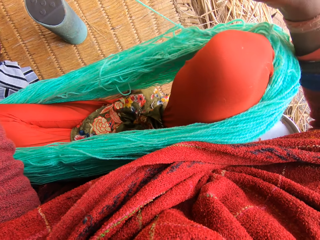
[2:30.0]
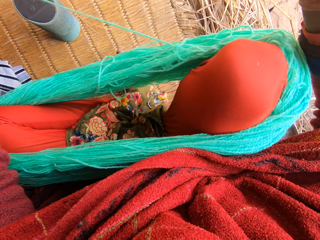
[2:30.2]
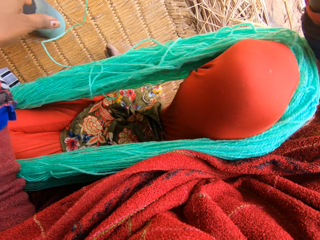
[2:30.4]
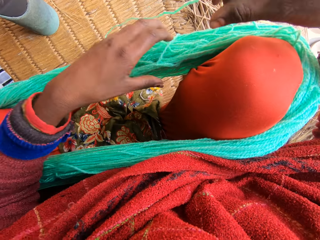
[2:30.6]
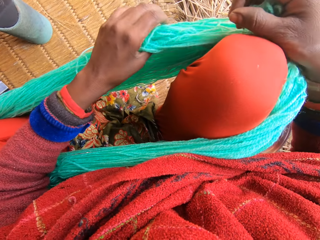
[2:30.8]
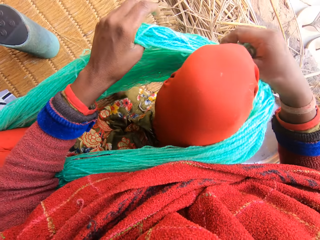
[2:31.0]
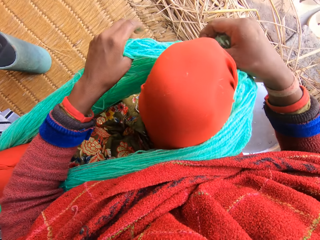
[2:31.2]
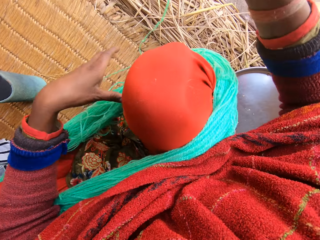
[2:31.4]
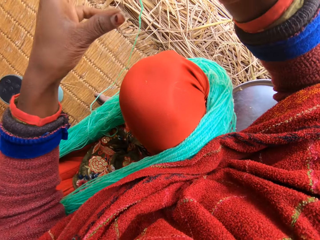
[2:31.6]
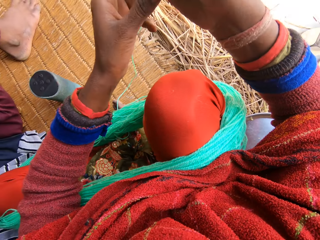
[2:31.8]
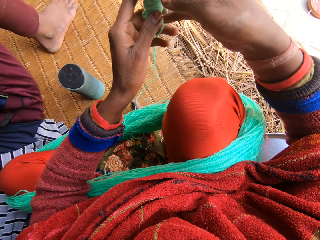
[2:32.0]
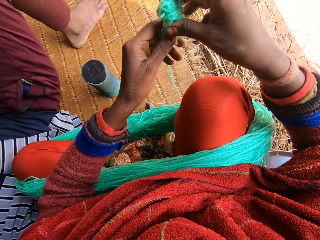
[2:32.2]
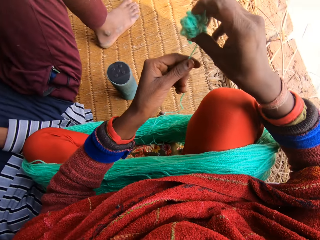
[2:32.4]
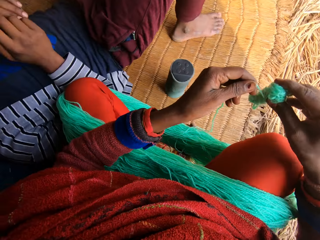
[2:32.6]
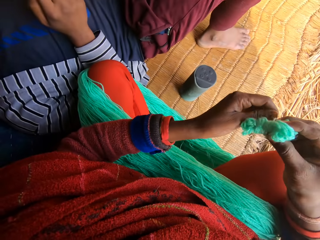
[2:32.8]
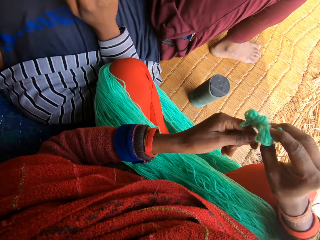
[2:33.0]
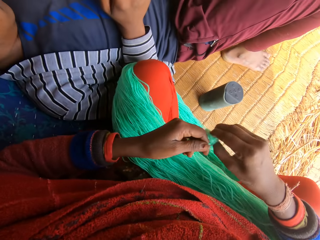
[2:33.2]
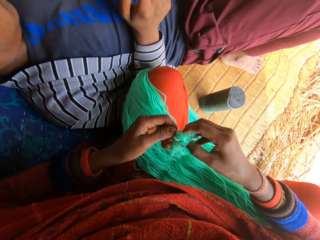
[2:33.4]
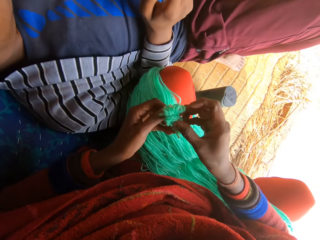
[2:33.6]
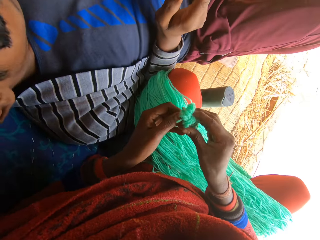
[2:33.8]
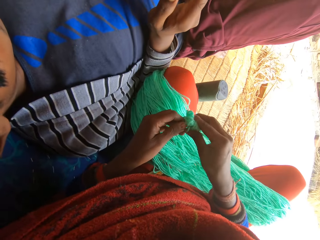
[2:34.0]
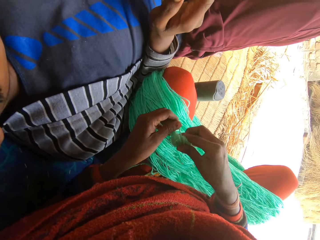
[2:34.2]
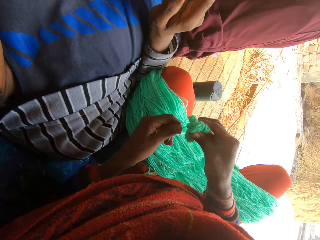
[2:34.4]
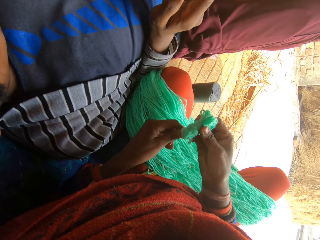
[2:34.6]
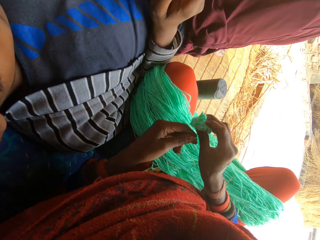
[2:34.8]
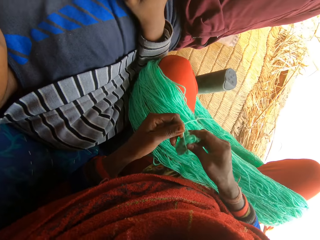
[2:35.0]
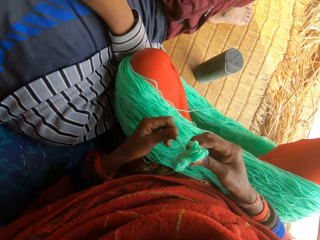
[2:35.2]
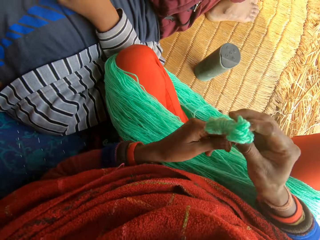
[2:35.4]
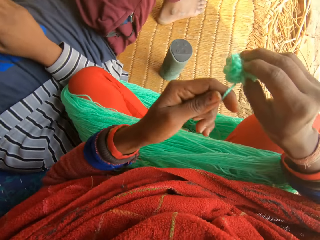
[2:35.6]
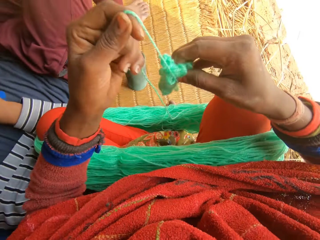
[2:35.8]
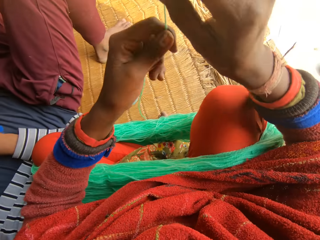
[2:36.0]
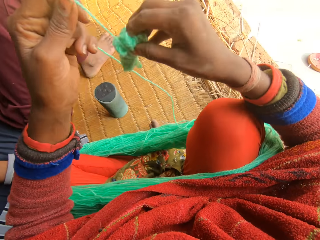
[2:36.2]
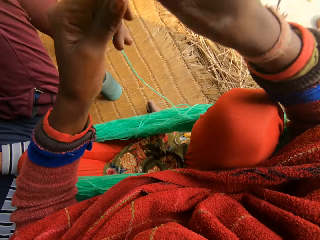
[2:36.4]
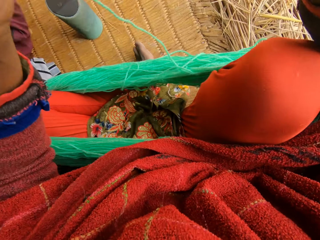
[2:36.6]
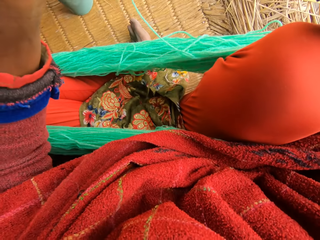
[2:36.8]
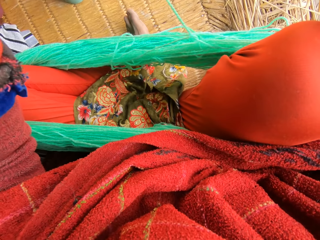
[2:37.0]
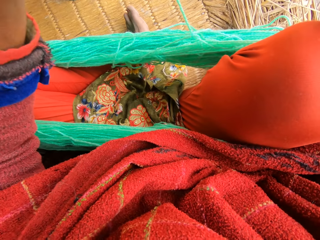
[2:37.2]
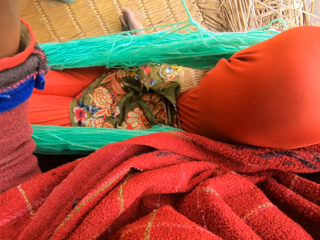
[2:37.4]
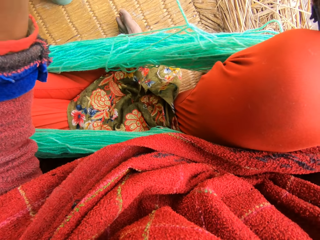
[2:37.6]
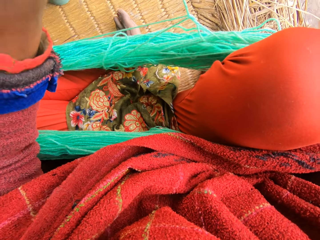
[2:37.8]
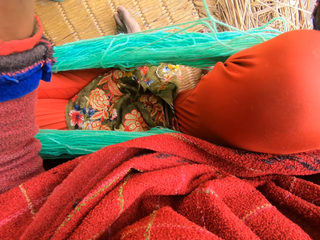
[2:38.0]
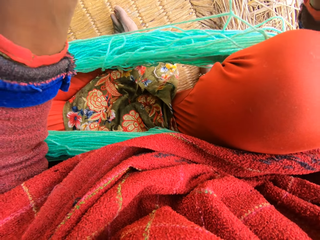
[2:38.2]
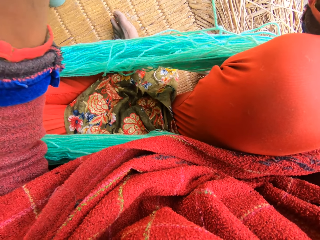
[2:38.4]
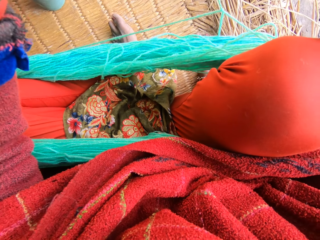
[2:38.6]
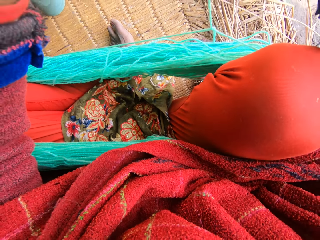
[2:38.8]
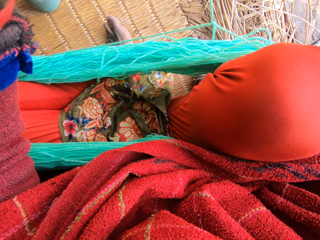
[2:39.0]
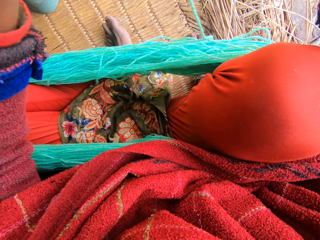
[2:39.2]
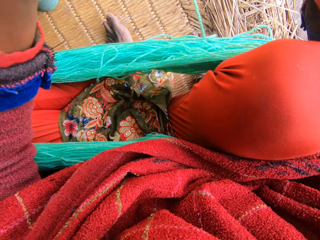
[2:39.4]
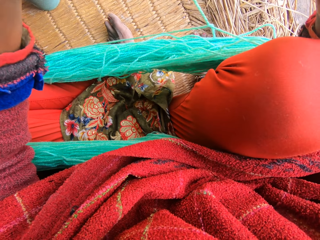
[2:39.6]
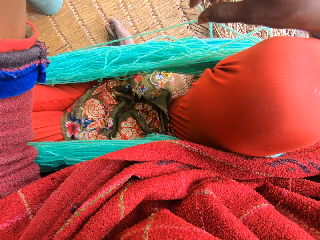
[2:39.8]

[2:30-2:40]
The camera wearer folds the yarn. They reel the wool.

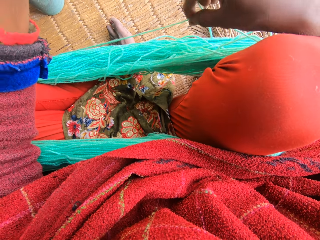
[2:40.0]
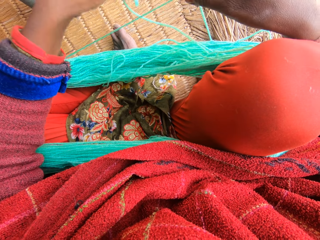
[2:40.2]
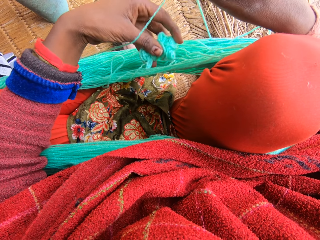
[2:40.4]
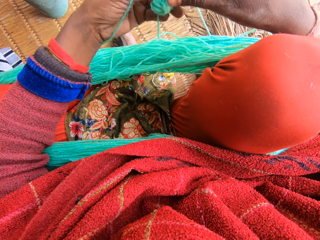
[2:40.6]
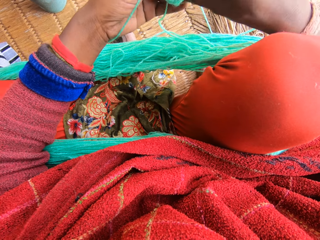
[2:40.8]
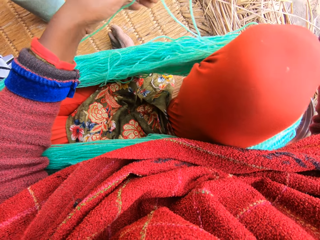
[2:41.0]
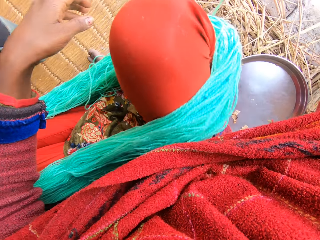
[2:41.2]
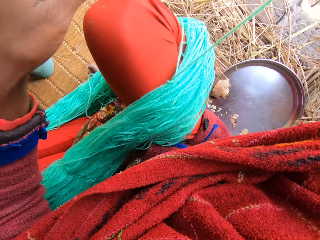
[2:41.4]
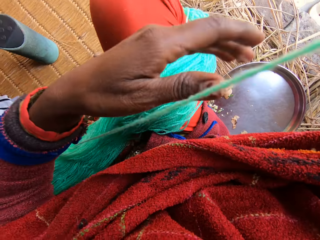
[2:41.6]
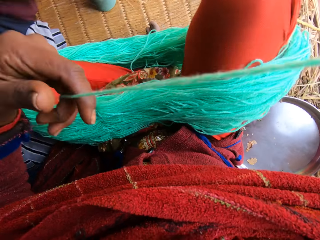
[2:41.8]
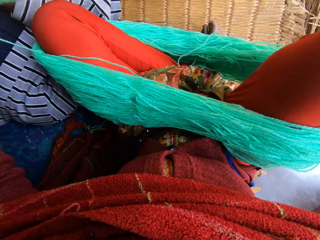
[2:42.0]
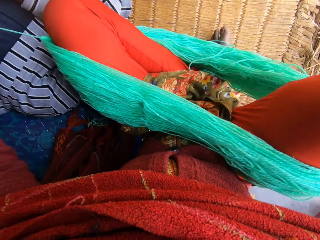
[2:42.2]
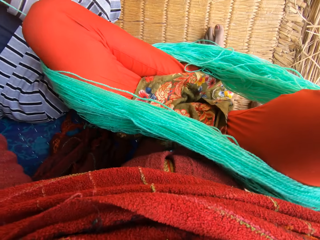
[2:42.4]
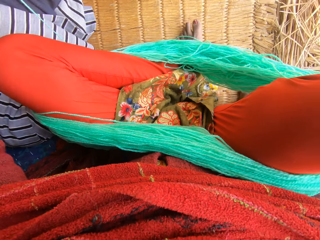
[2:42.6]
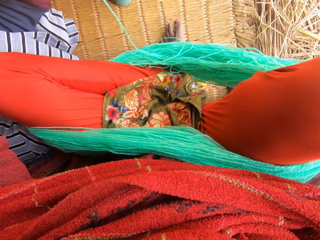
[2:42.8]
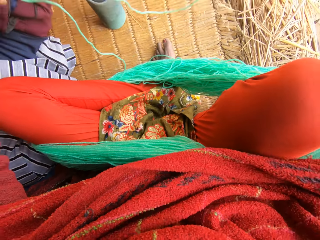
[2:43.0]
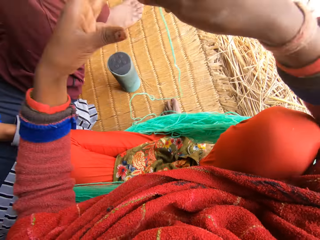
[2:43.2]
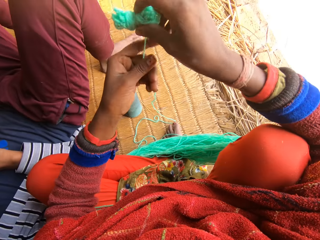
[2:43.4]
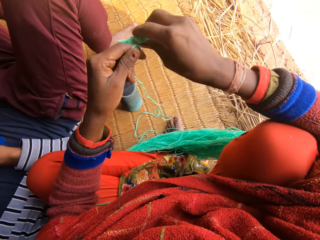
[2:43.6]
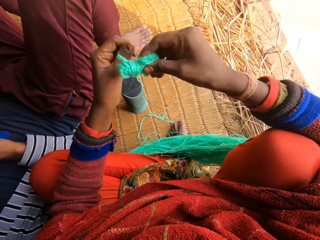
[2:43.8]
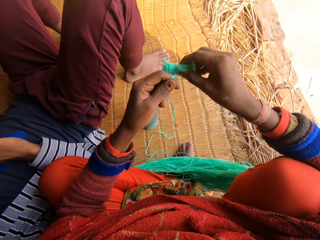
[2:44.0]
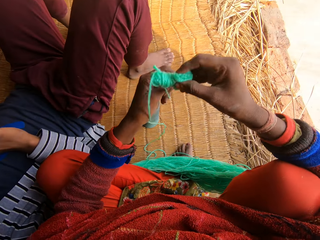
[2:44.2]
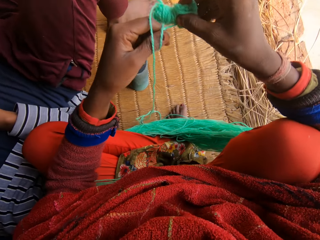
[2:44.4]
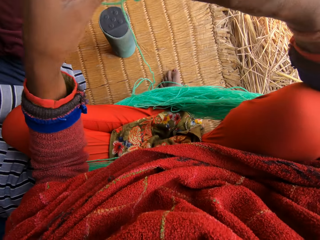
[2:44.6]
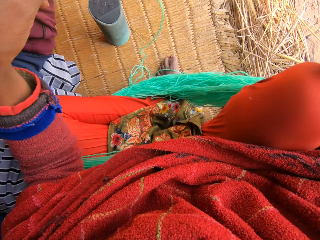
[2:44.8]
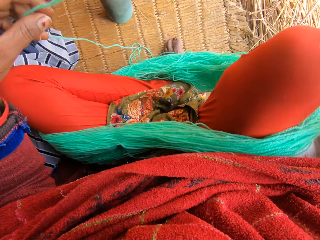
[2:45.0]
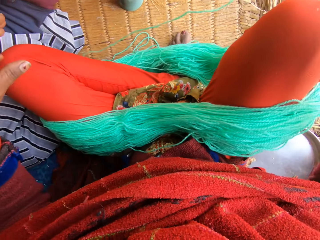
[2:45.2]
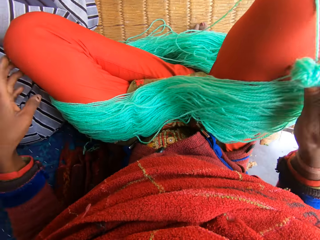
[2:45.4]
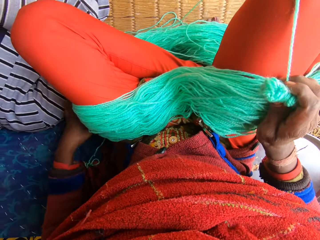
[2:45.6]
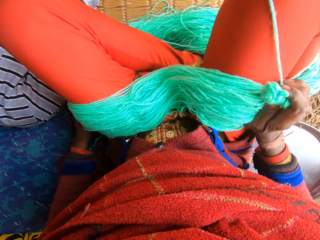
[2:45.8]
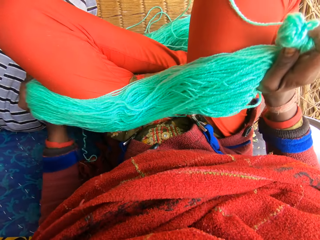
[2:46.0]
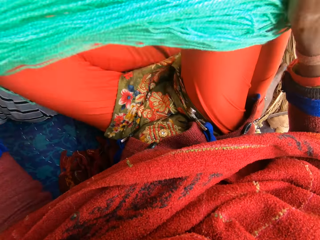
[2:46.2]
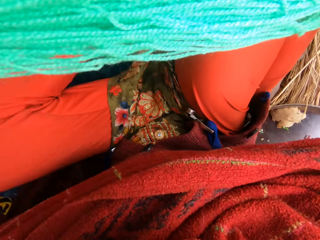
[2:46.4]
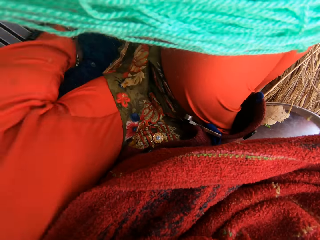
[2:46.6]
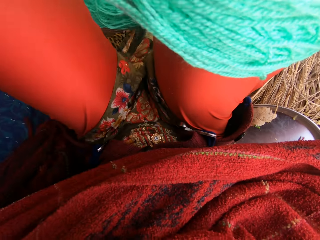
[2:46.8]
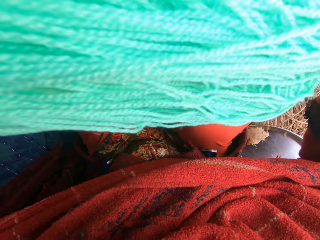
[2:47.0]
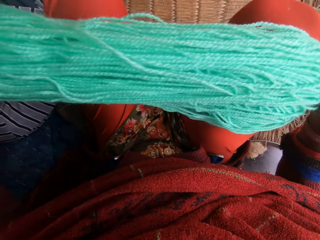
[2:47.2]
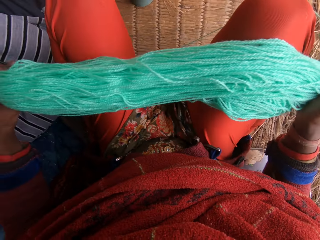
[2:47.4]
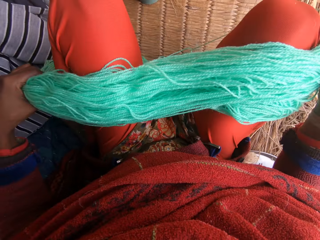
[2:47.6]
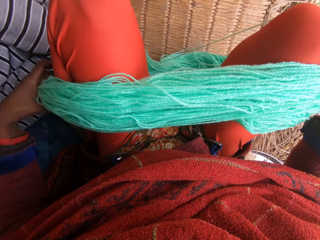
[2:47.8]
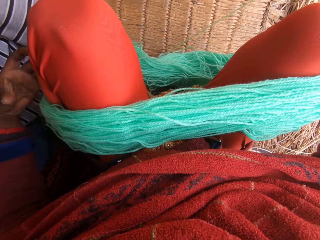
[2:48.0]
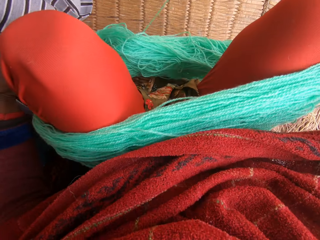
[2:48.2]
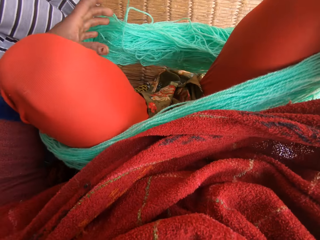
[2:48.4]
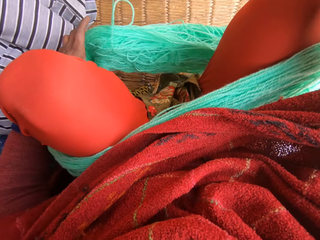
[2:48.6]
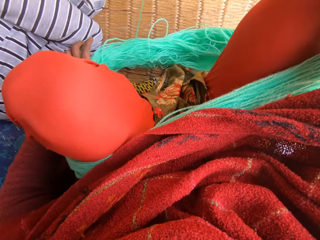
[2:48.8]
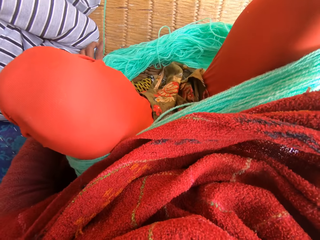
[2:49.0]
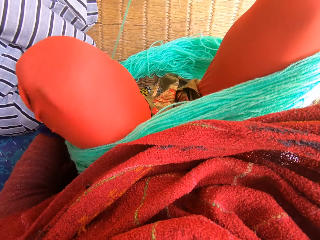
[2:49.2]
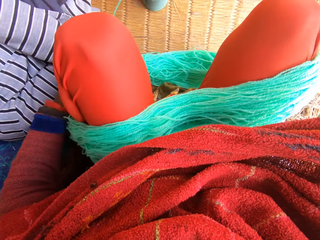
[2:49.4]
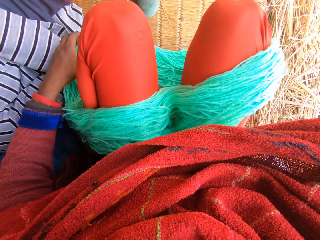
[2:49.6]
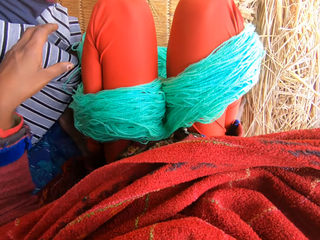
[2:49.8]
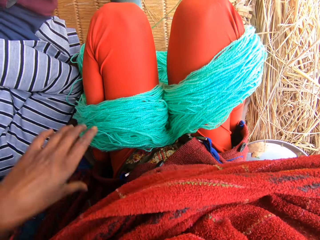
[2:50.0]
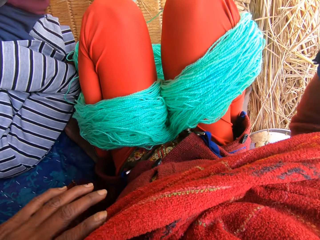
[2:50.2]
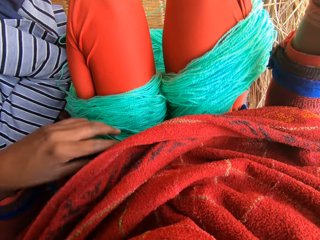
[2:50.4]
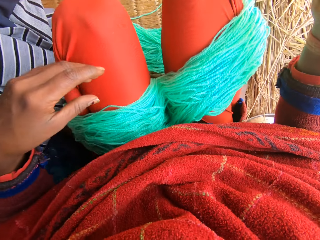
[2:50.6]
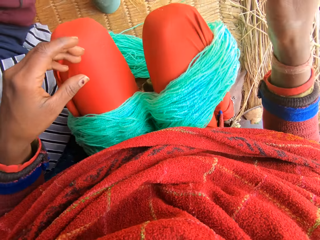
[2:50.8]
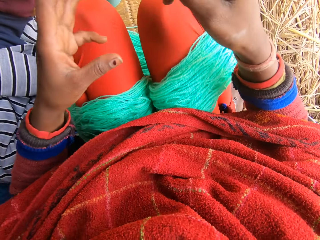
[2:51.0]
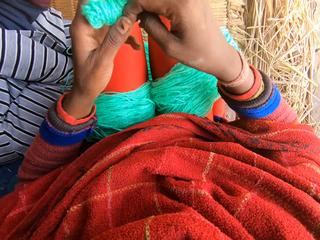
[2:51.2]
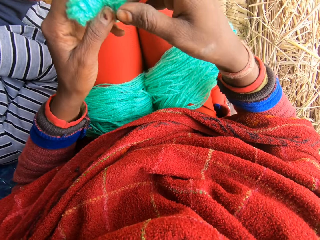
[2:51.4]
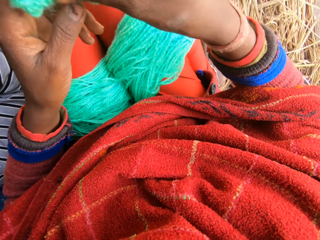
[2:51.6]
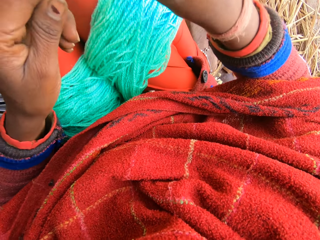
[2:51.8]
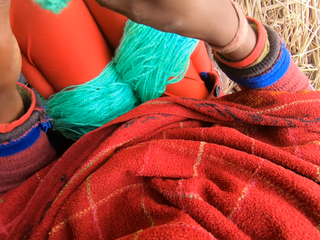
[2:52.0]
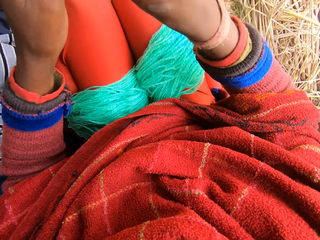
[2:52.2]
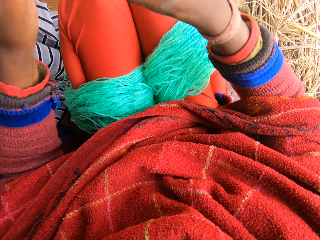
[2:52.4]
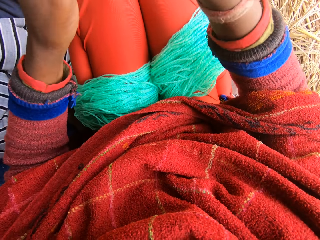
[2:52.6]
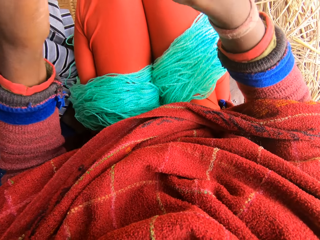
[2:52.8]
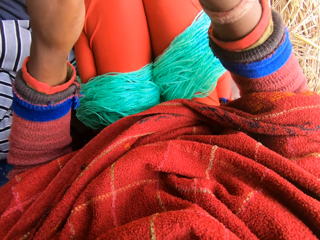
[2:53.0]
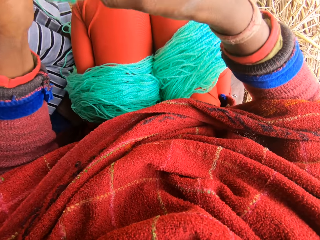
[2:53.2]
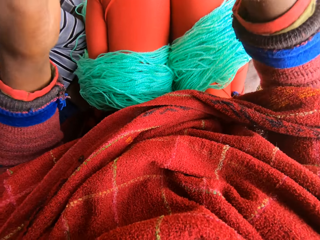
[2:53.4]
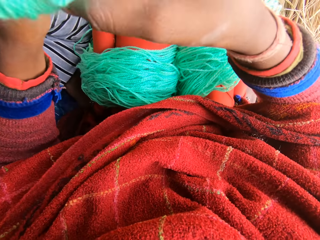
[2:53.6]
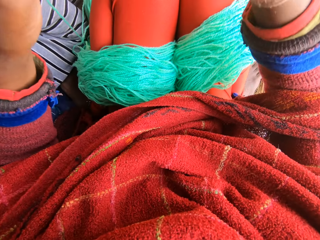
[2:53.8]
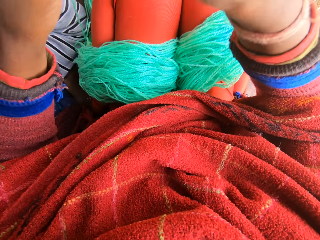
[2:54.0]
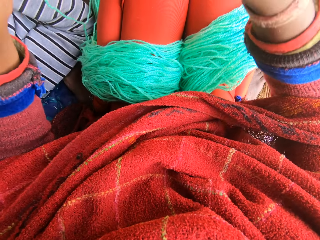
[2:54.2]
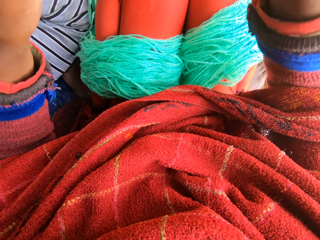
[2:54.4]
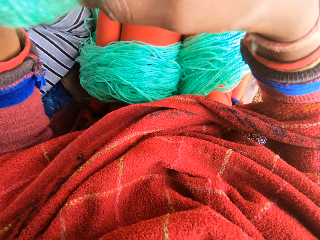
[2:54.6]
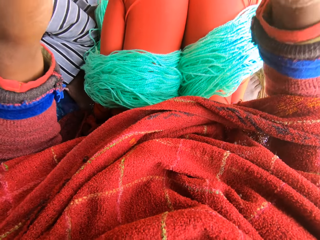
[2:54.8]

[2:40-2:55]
The camera wearer aligns the yarn. She folds the yarn. She adjusts the wool around her legs. She reels the wool. She folds the yarn.
